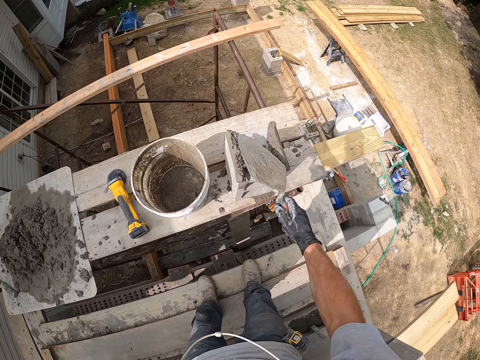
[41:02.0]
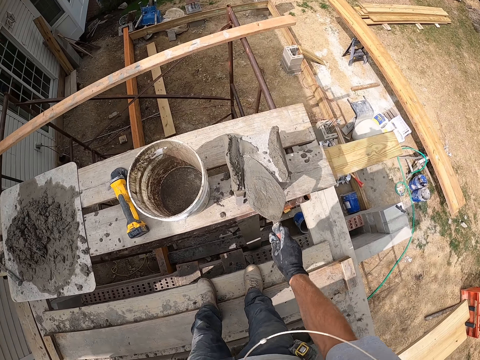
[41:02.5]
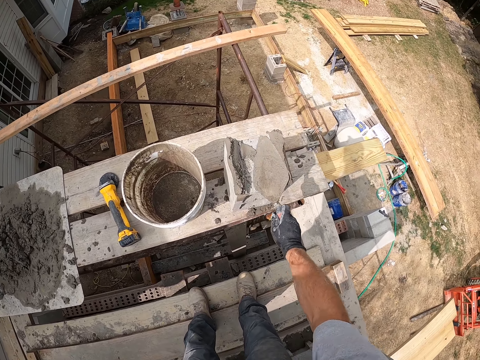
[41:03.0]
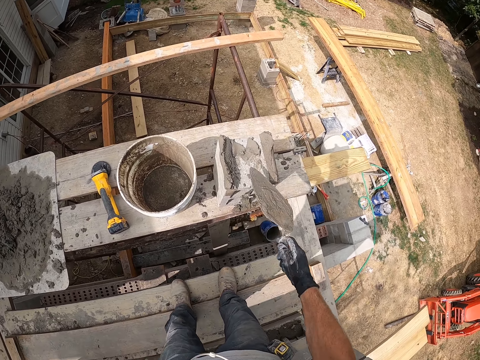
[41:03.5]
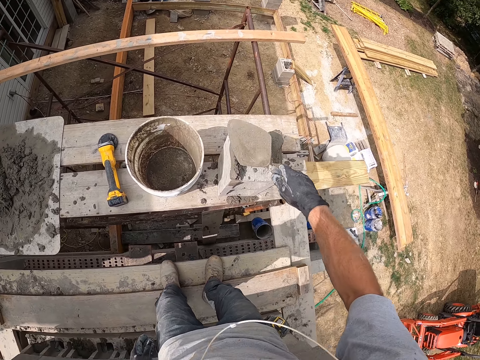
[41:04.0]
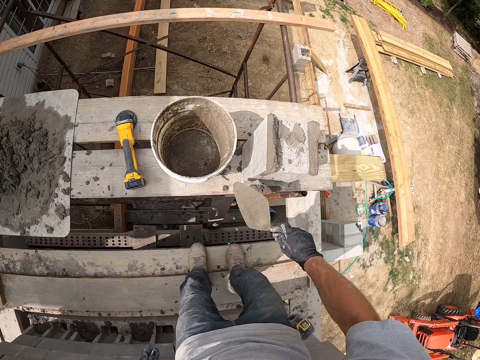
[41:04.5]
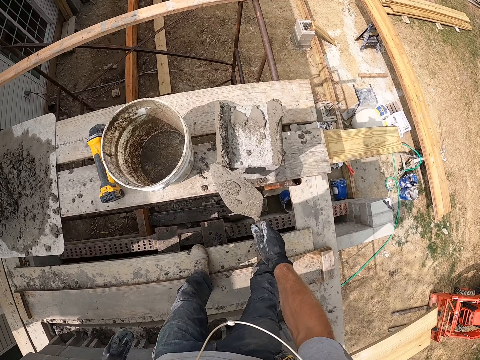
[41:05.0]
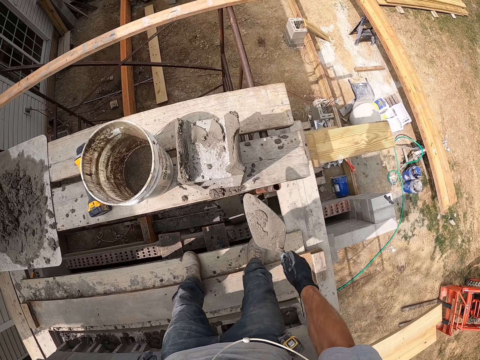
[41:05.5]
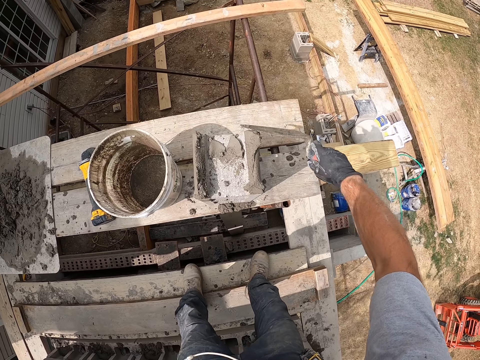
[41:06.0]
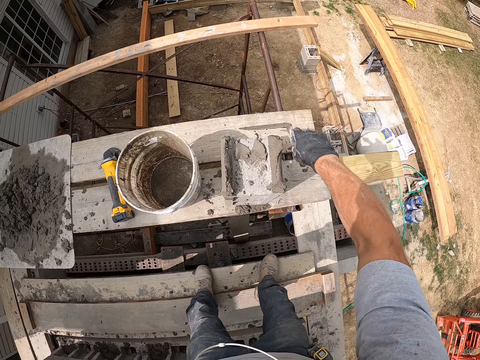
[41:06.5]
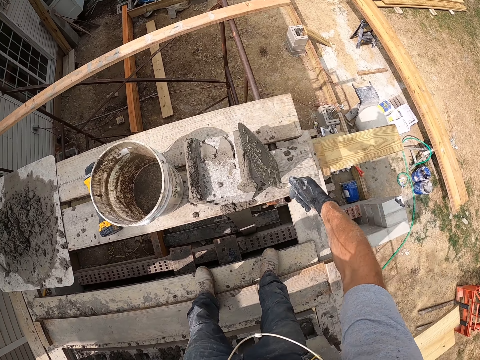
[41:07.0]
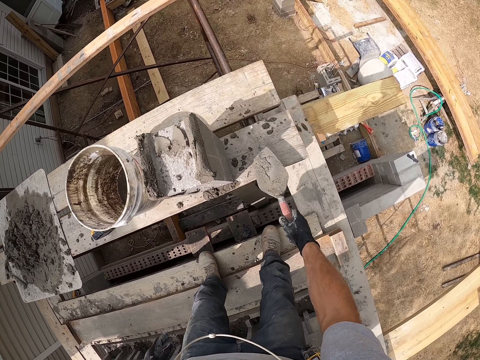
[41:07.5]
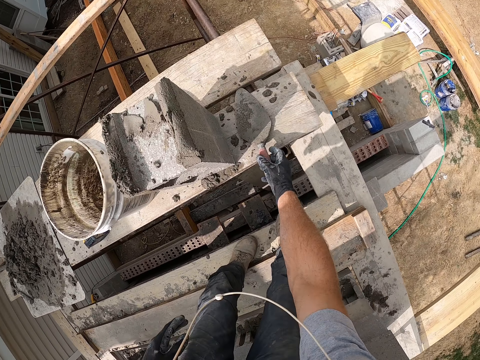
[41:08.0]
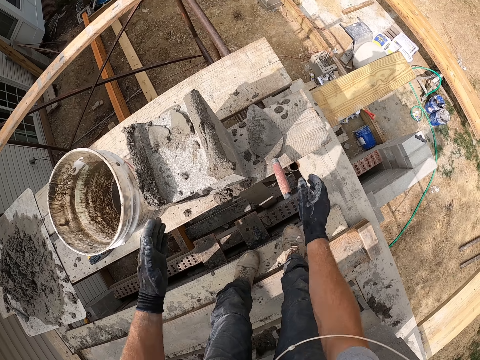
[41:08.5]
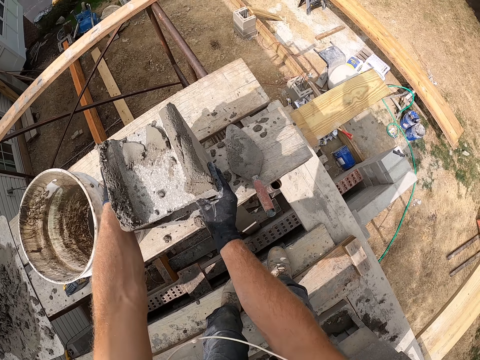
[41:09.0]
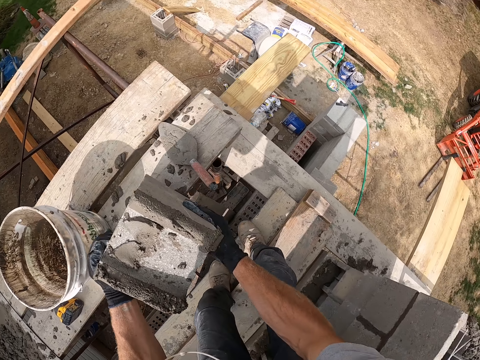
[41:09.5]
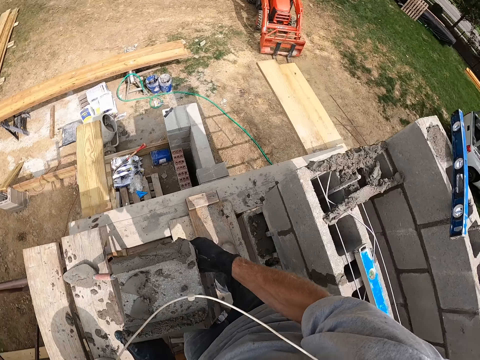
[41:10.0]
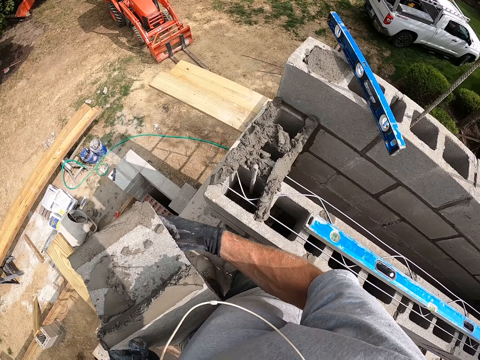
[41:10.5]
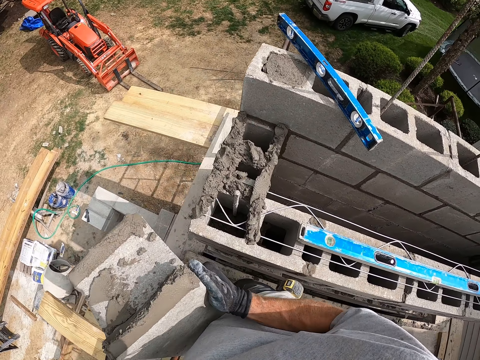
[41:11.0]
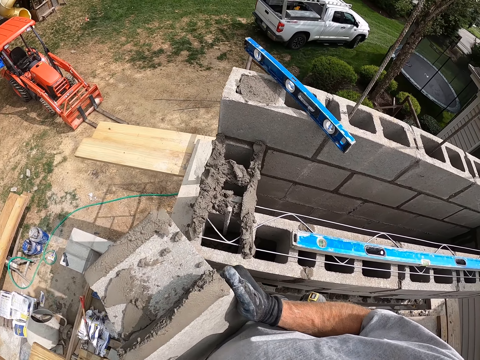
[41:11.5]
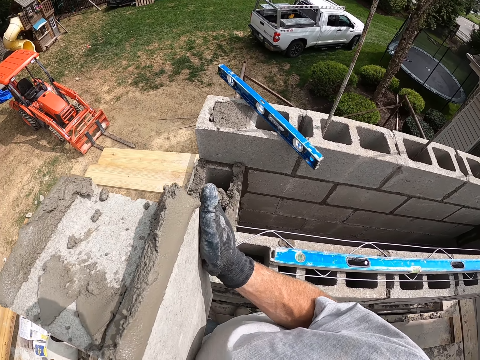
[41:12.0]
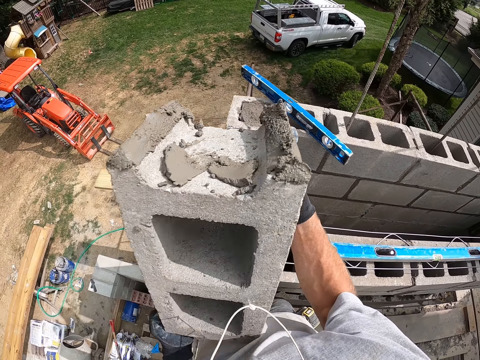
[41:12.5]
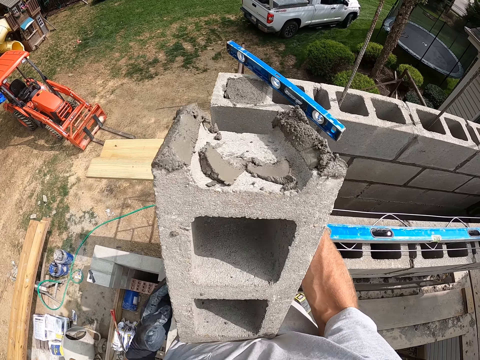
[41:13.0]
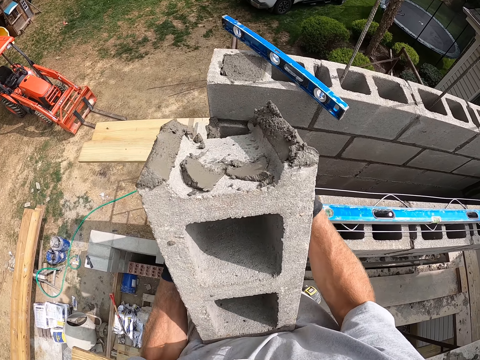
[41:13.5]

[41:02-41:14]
The camera wearer spreads the concrete on the brick. He drops the masonry trowel on the wooden plank. He carries a concrete block with his hands. He takes the bricks.

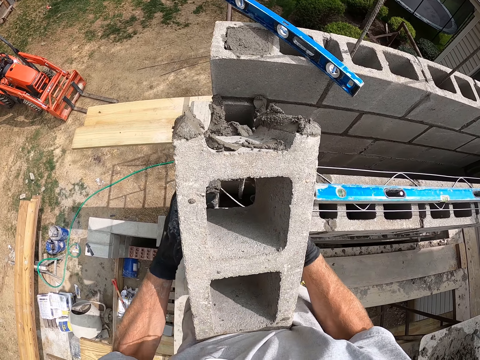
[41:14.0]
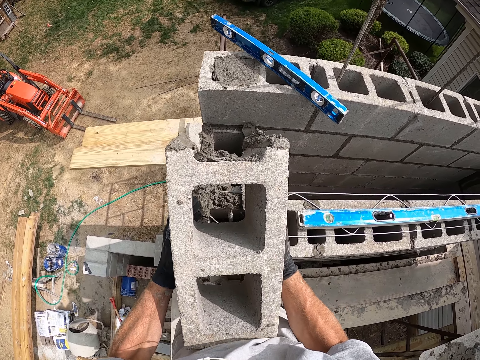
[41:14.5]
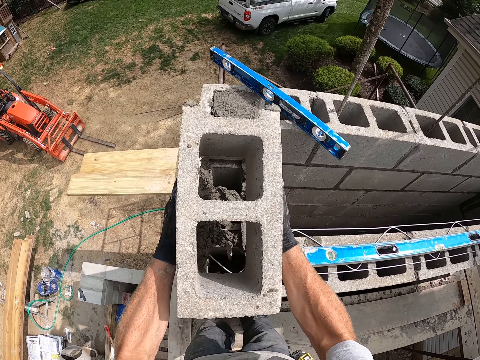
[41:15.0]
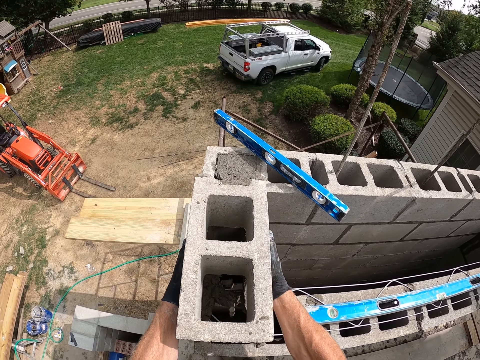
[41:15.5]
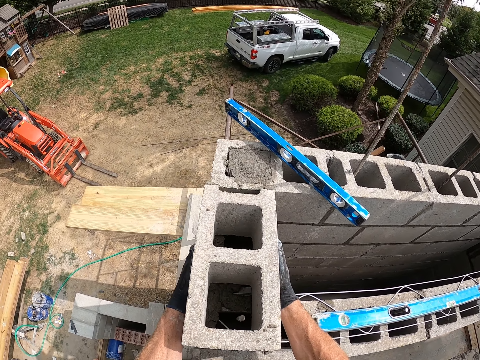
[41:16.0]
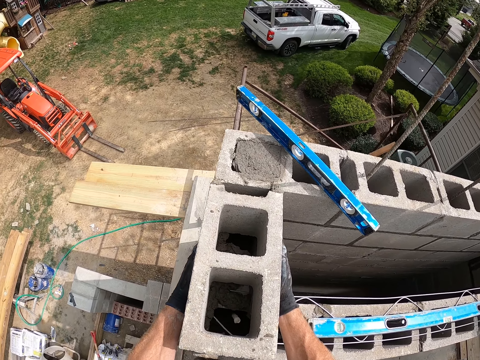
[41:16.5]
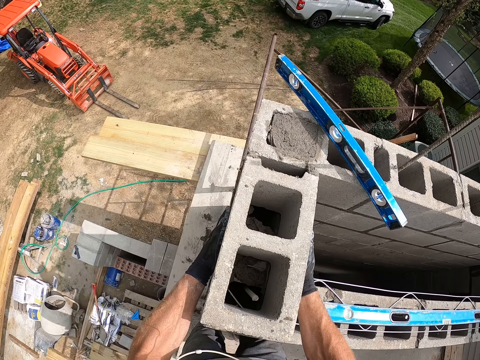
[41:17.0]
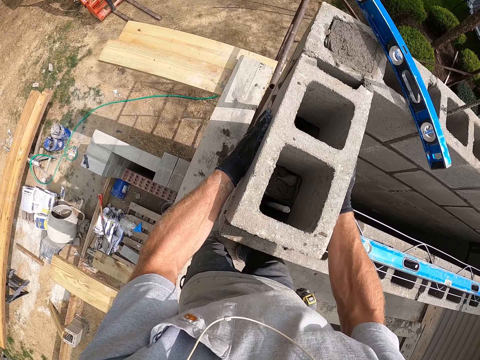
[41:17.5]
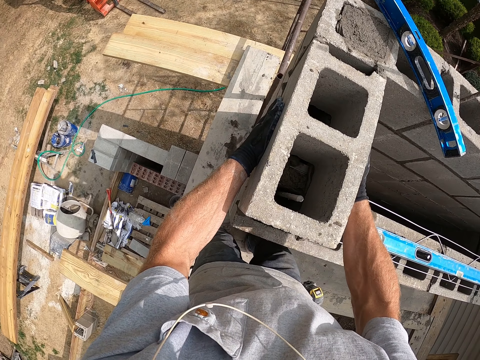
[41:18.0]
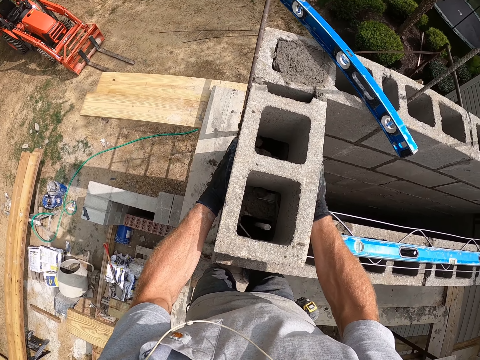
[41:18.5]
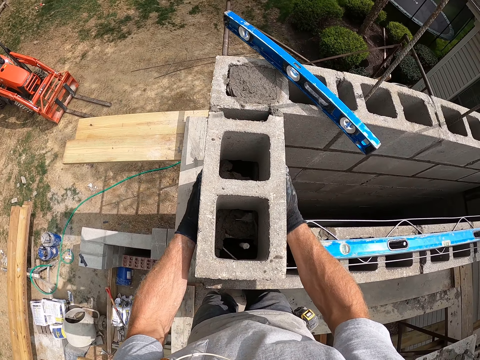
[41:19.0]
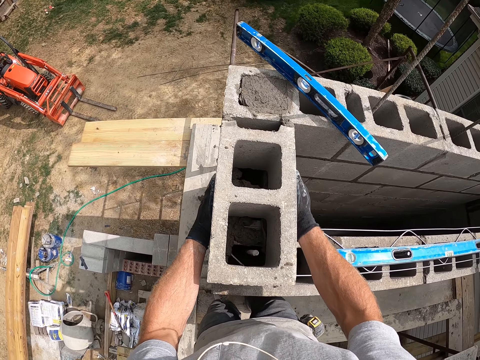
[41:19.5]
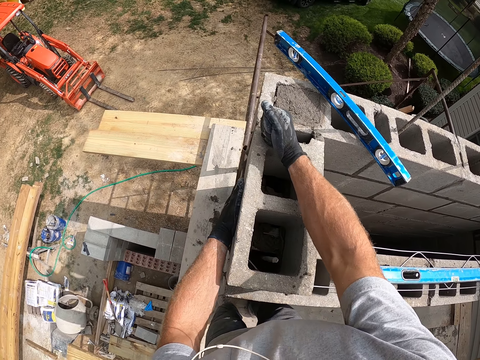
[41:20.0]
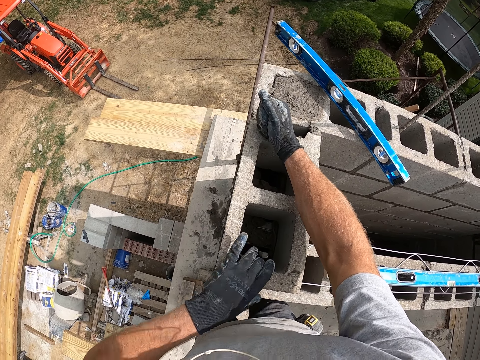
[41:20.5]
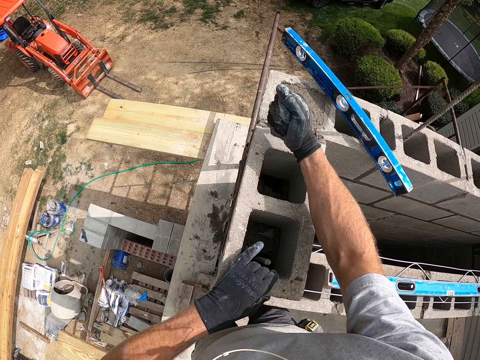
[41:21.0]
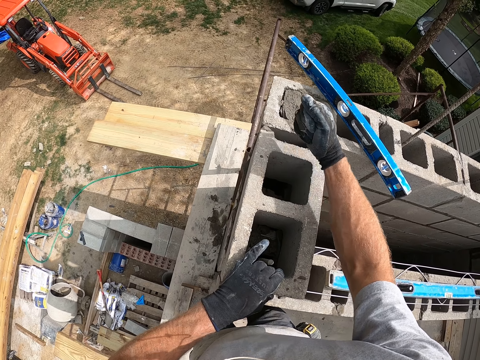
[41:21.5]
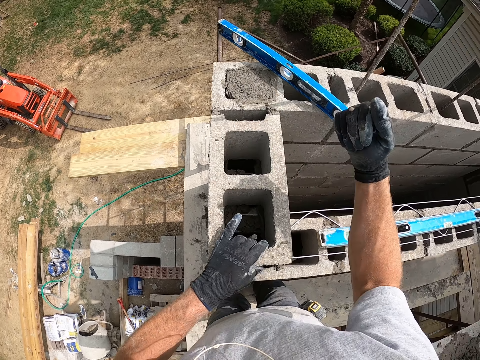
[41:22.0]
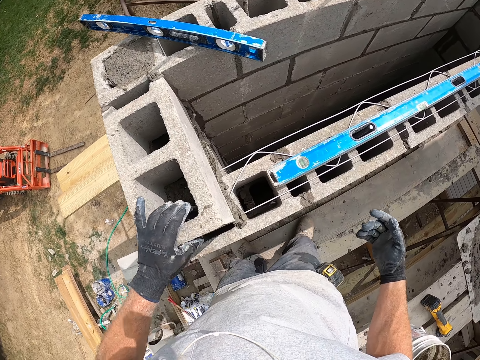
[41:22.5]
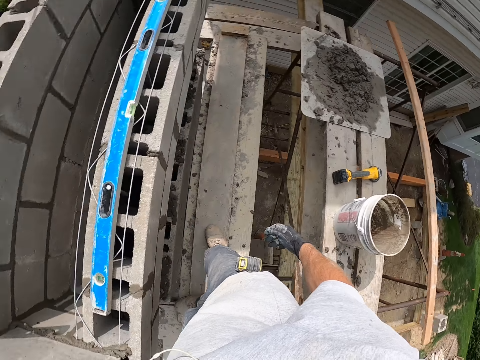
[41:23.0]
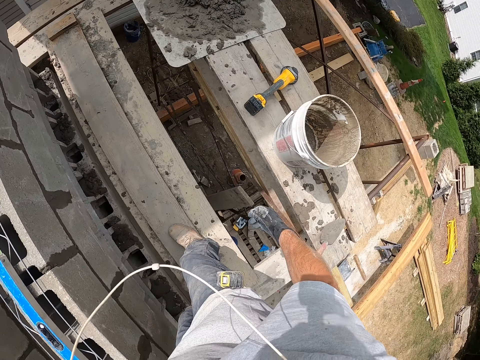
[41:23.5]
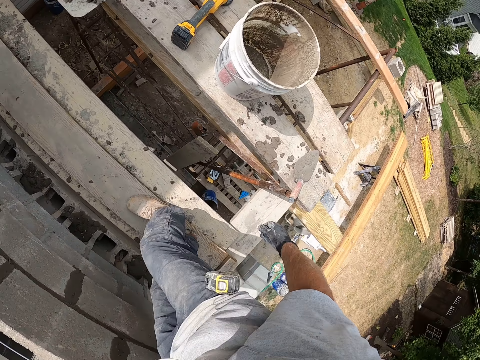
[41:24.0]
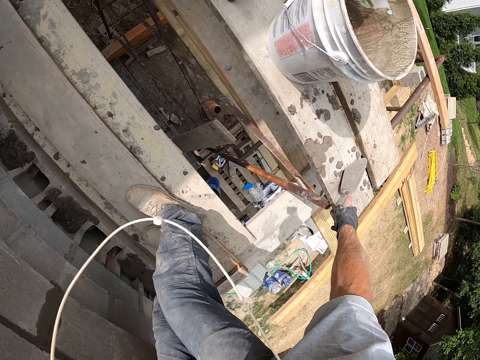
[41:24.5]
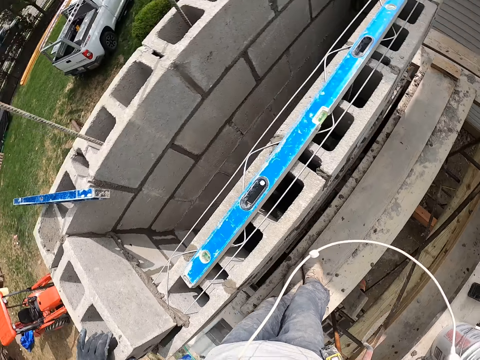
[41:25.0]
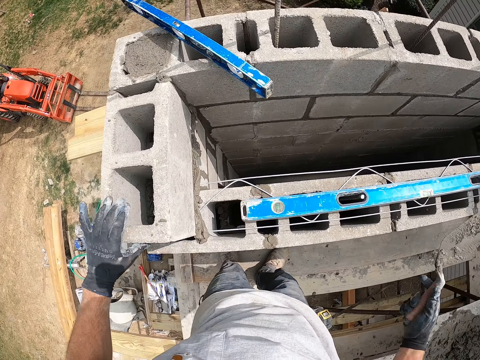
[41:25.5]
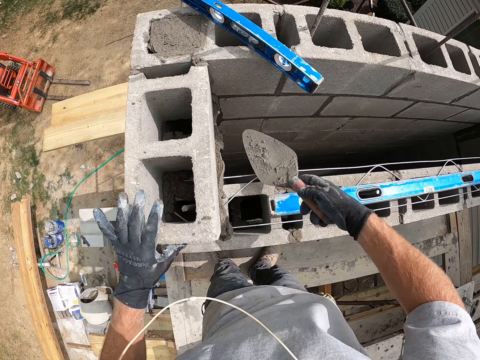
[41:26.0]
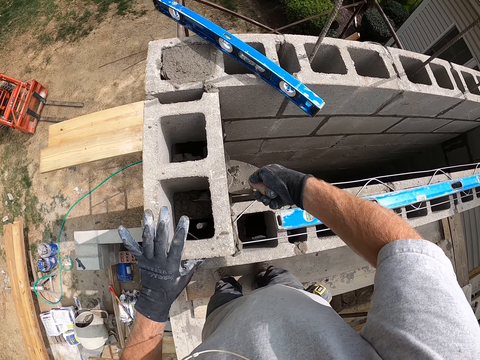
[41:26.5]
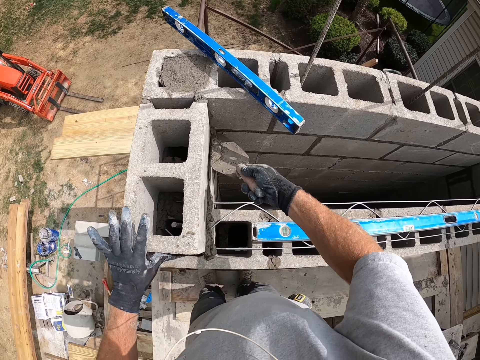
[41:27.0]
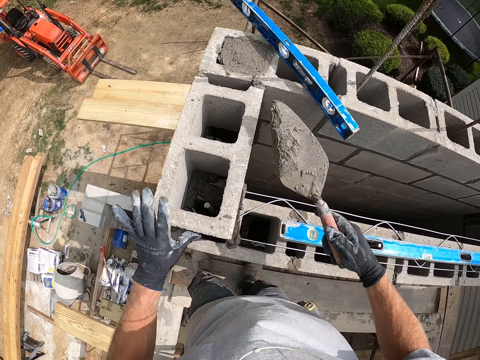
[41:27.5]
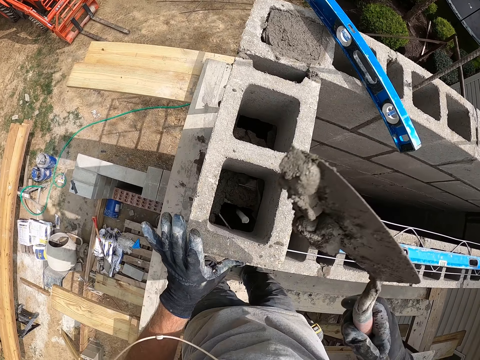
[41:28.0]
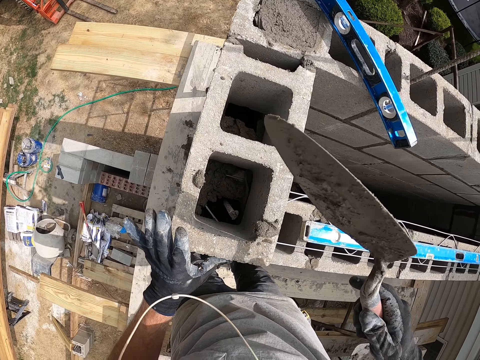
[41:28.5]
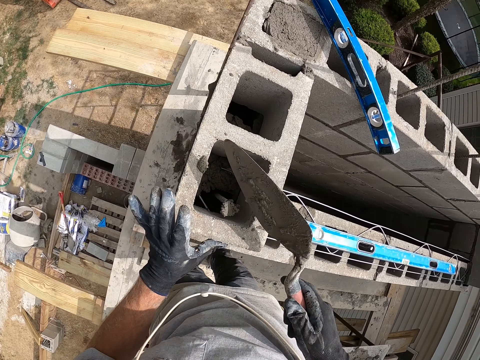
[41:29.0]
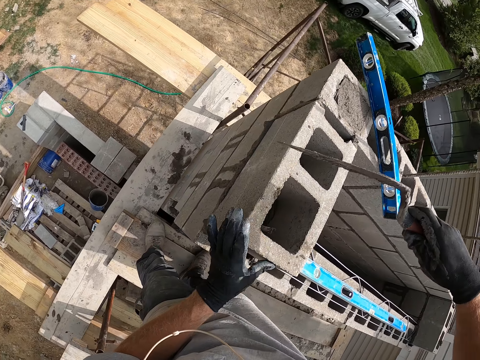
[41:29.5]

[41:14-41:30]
The camera wearer lays the concrete block on the concrete wall. They adjust the concrete block on the concrete wall. They hit the brick. They pick up the masonry trowel from the wooden plank. They scrape cement from the concrete wall with the trowel. They take the concrete. They pour the cement into the concrete block with the trowel.
